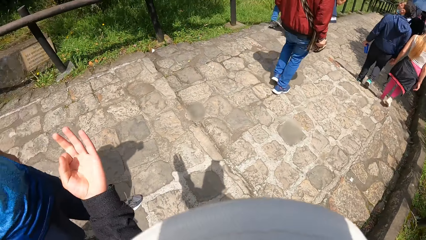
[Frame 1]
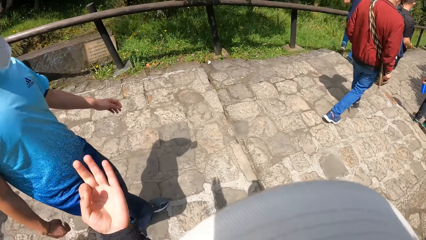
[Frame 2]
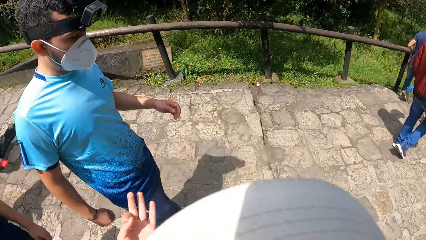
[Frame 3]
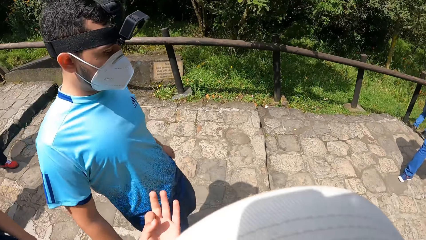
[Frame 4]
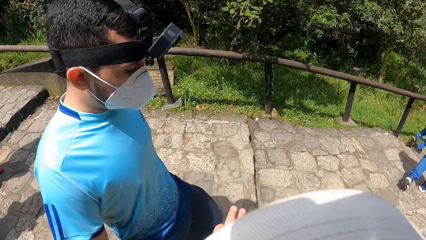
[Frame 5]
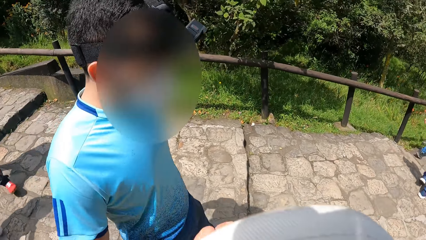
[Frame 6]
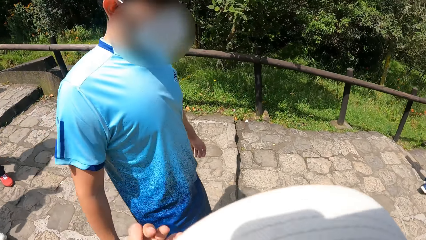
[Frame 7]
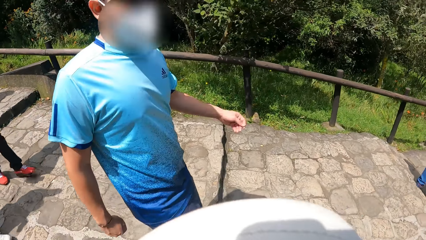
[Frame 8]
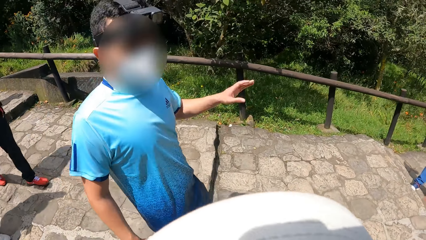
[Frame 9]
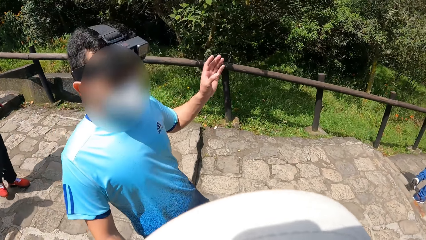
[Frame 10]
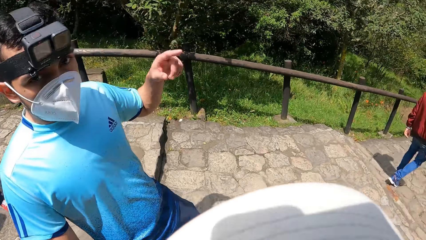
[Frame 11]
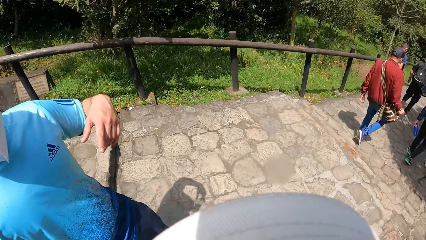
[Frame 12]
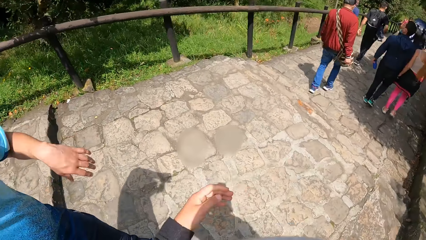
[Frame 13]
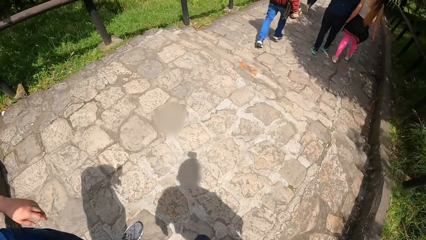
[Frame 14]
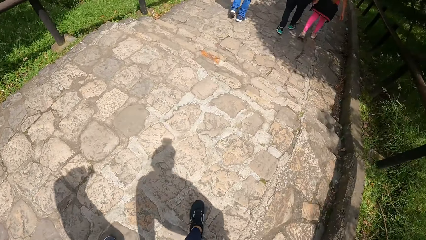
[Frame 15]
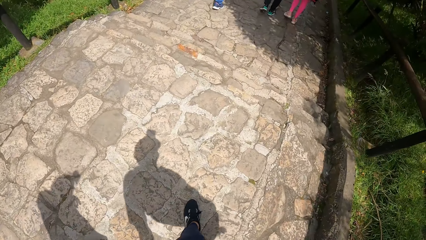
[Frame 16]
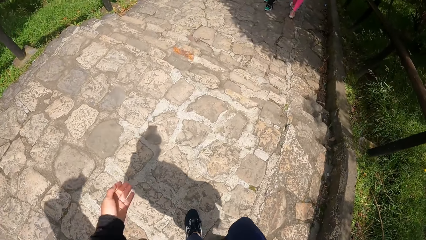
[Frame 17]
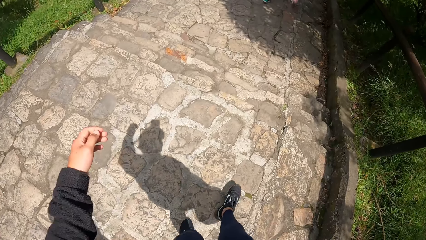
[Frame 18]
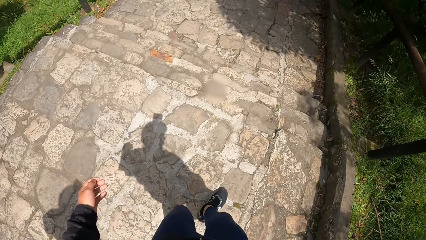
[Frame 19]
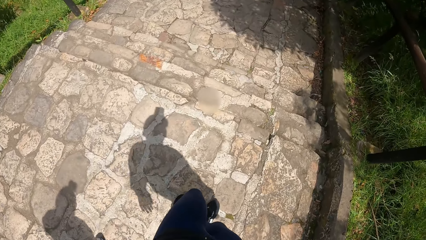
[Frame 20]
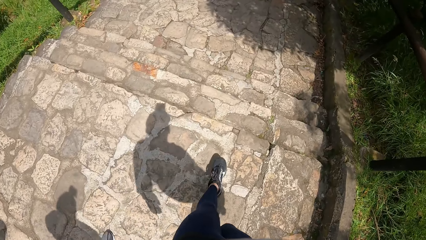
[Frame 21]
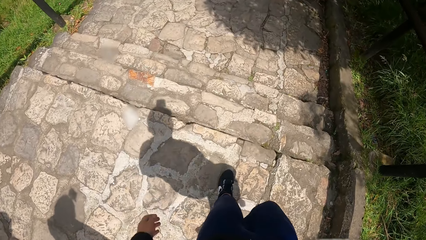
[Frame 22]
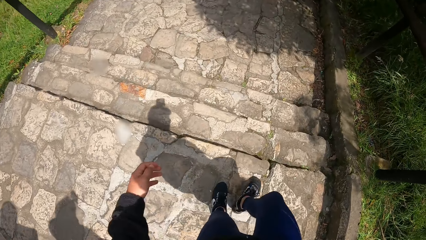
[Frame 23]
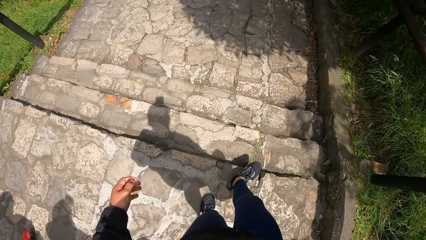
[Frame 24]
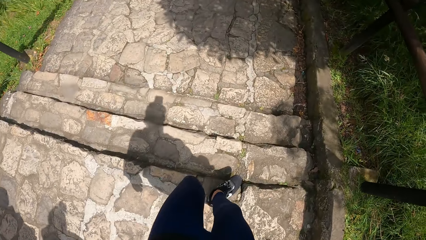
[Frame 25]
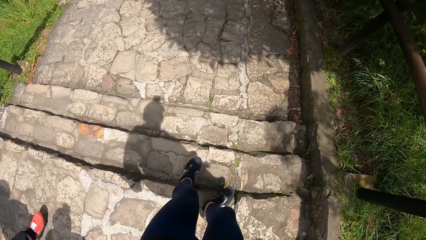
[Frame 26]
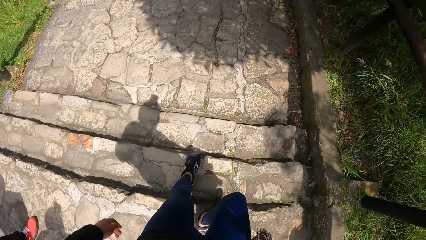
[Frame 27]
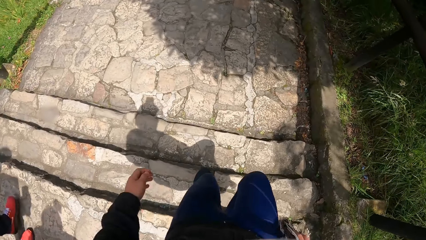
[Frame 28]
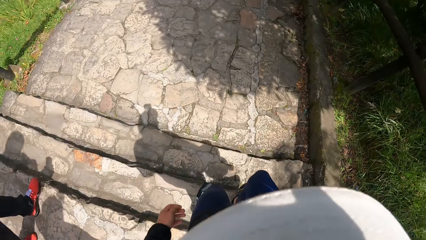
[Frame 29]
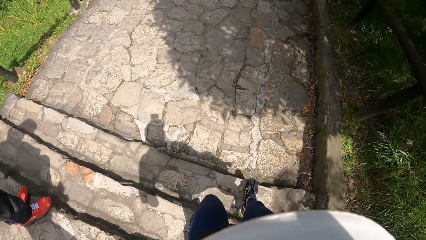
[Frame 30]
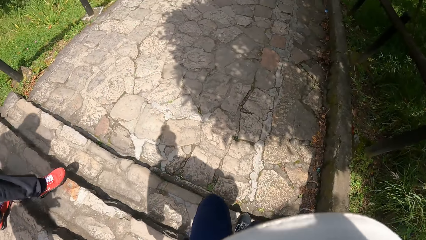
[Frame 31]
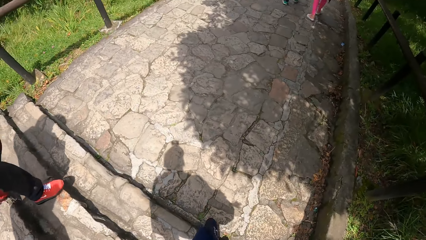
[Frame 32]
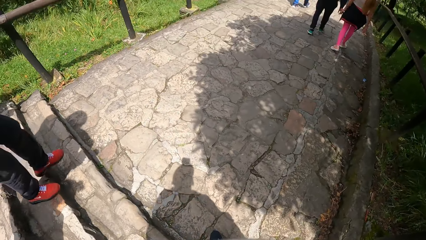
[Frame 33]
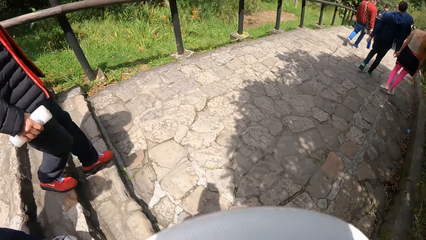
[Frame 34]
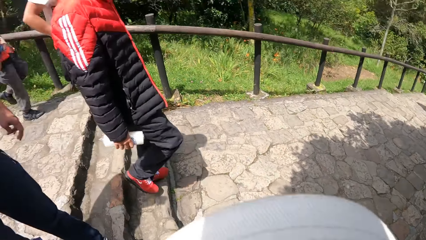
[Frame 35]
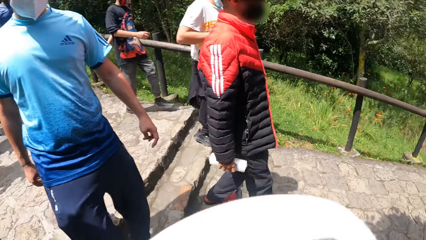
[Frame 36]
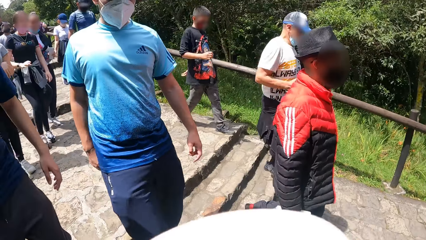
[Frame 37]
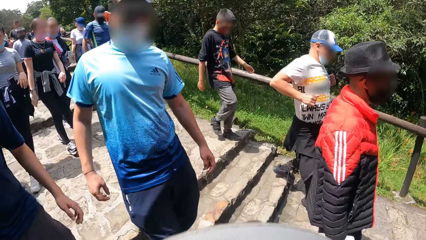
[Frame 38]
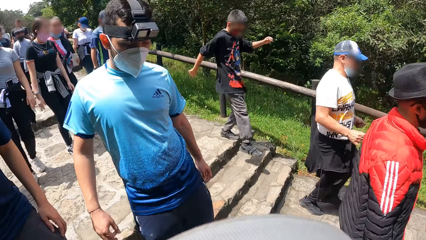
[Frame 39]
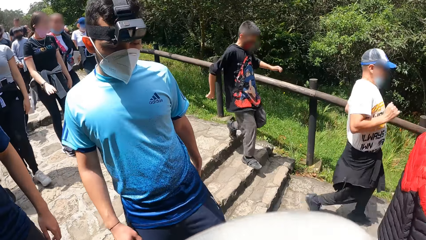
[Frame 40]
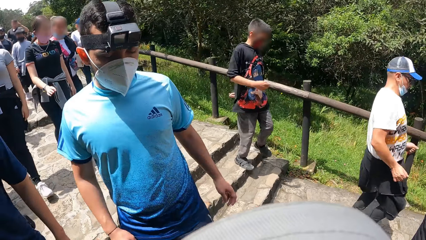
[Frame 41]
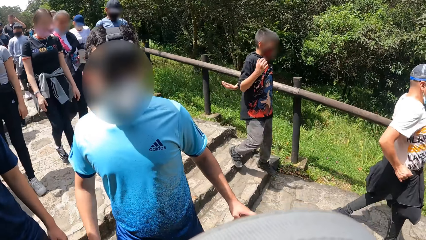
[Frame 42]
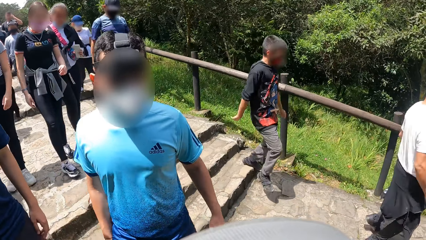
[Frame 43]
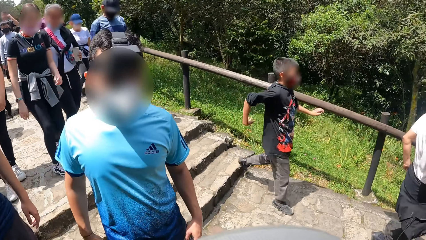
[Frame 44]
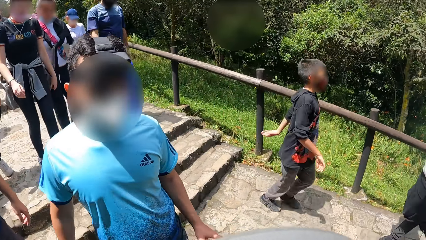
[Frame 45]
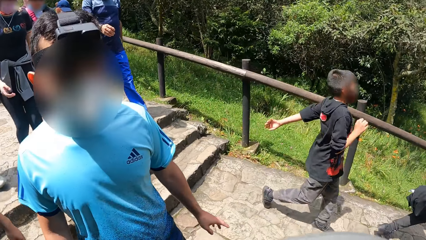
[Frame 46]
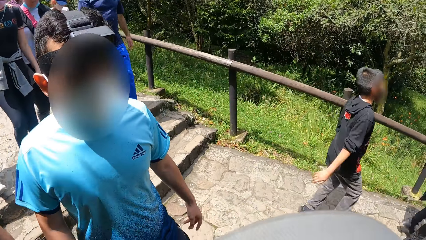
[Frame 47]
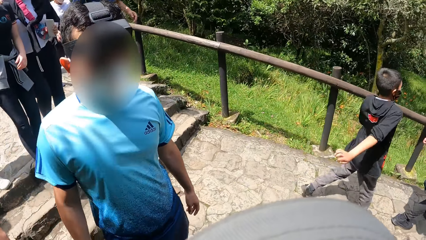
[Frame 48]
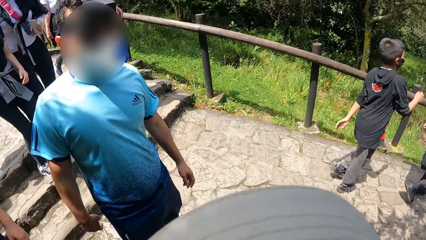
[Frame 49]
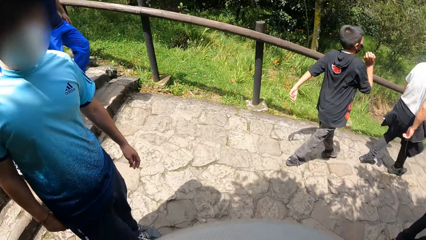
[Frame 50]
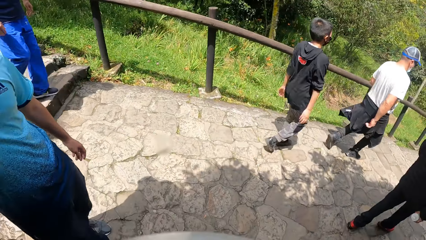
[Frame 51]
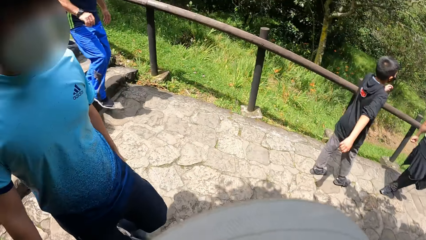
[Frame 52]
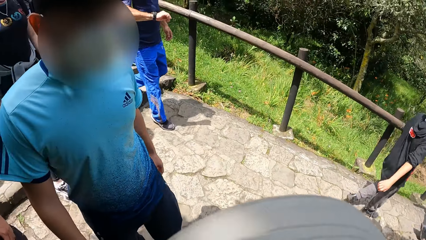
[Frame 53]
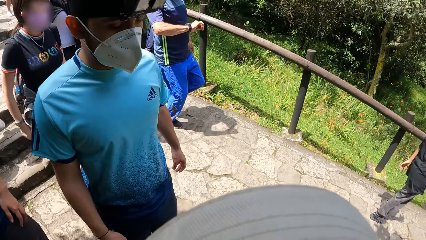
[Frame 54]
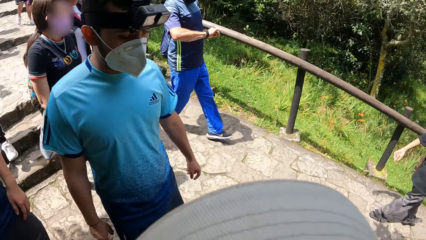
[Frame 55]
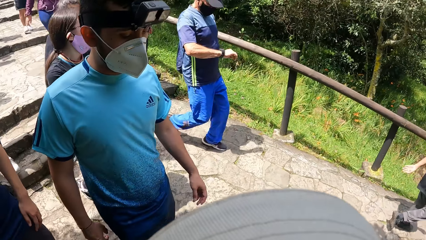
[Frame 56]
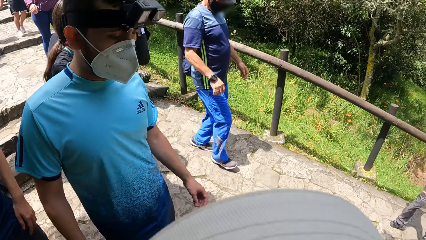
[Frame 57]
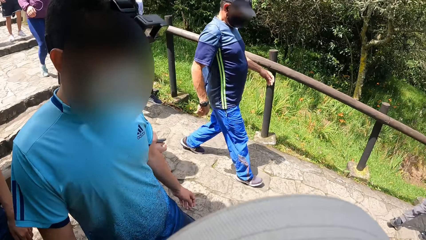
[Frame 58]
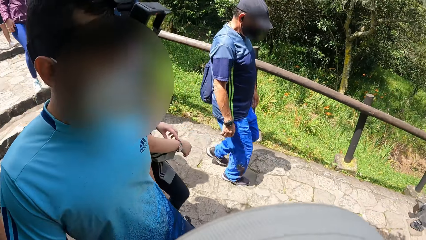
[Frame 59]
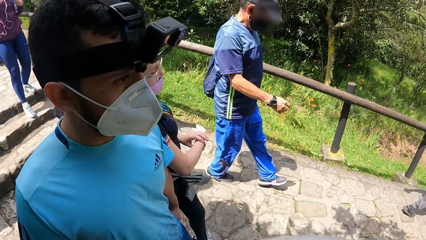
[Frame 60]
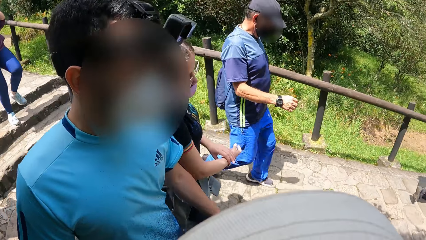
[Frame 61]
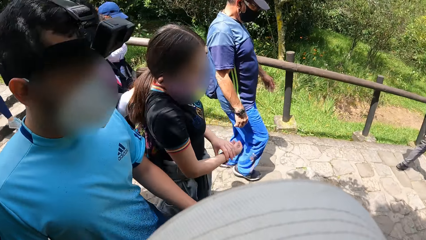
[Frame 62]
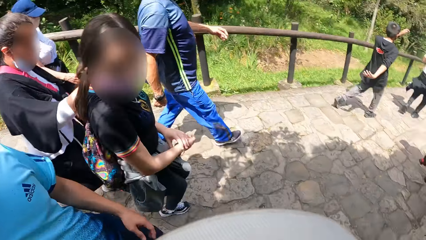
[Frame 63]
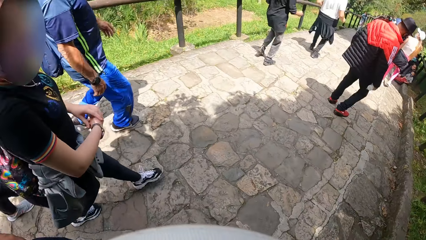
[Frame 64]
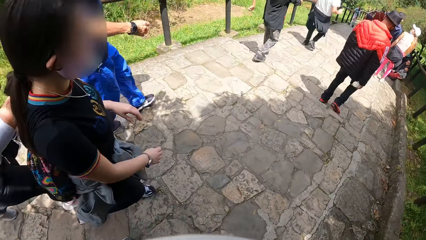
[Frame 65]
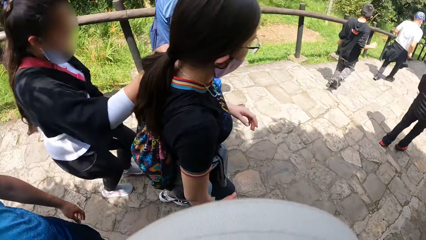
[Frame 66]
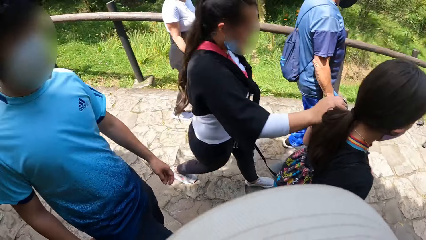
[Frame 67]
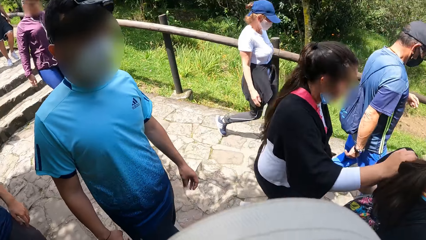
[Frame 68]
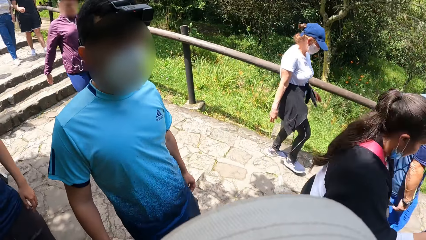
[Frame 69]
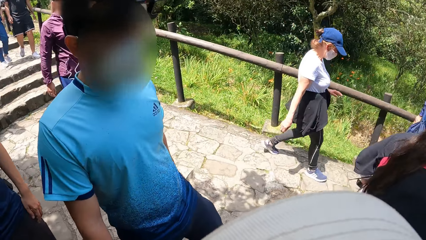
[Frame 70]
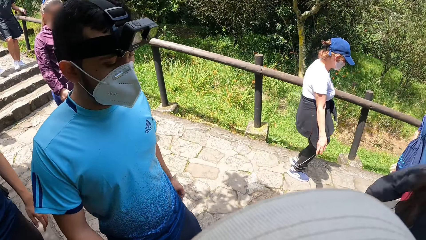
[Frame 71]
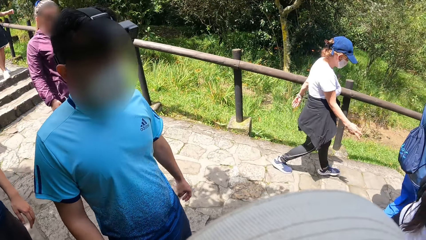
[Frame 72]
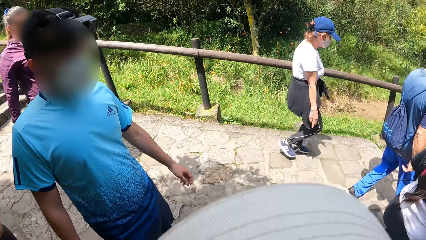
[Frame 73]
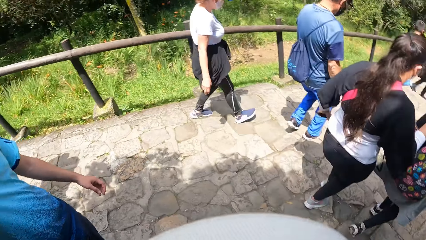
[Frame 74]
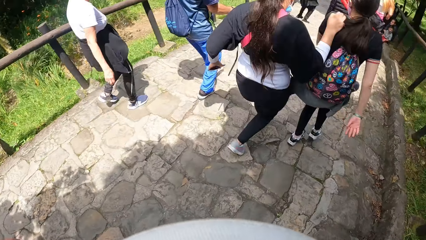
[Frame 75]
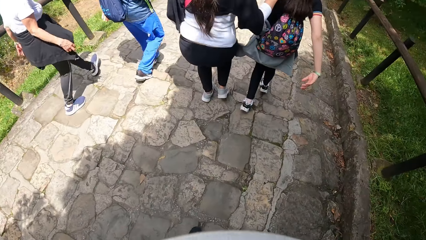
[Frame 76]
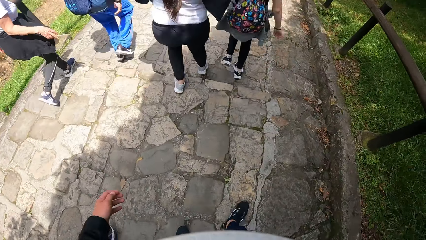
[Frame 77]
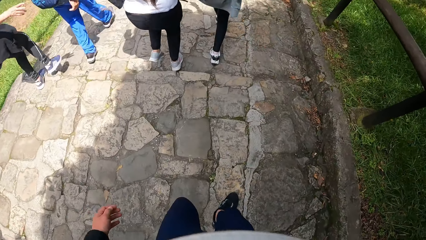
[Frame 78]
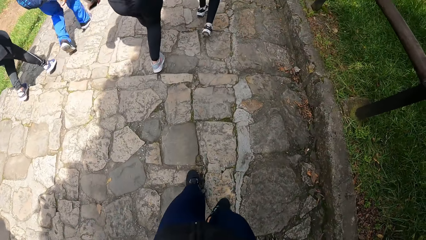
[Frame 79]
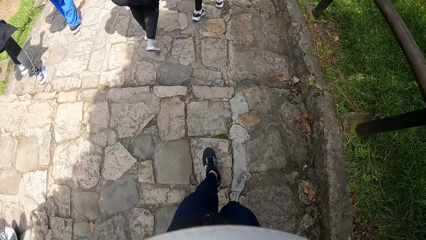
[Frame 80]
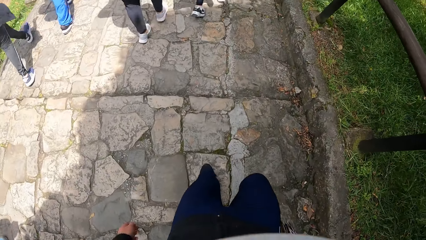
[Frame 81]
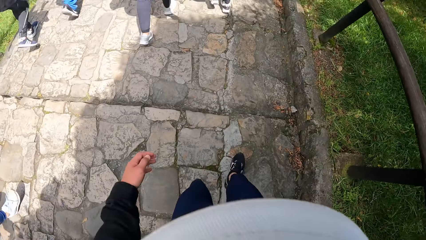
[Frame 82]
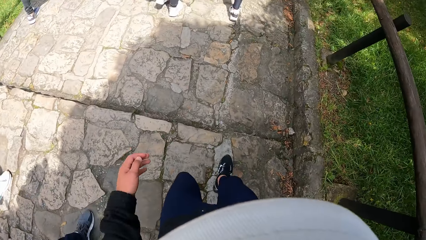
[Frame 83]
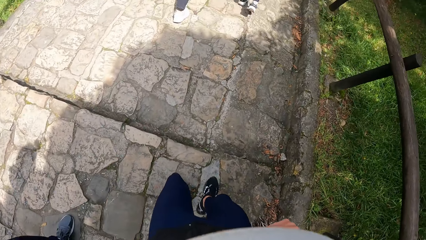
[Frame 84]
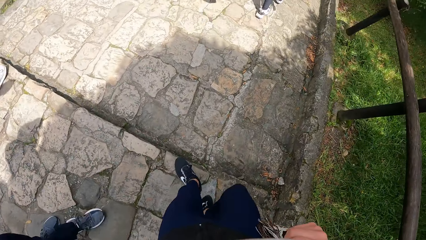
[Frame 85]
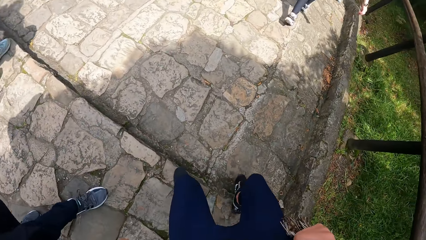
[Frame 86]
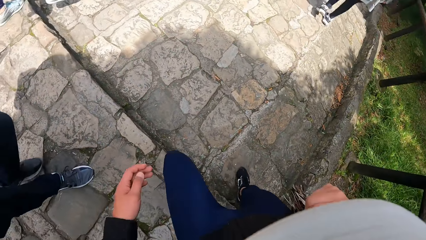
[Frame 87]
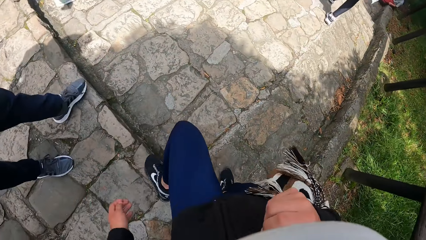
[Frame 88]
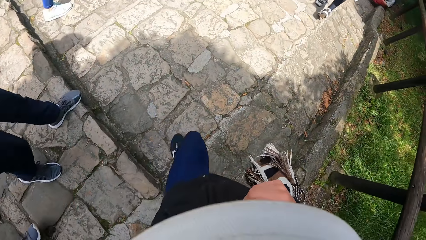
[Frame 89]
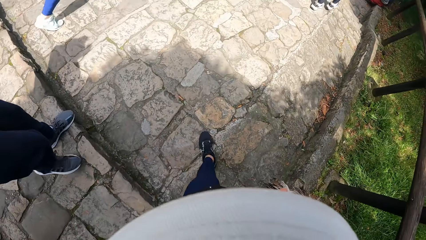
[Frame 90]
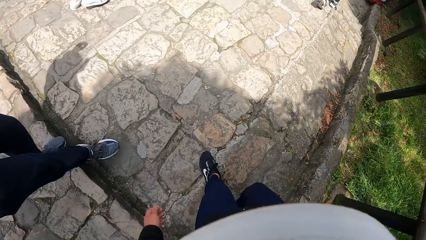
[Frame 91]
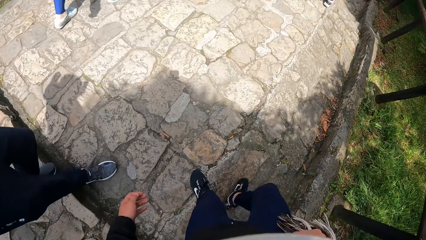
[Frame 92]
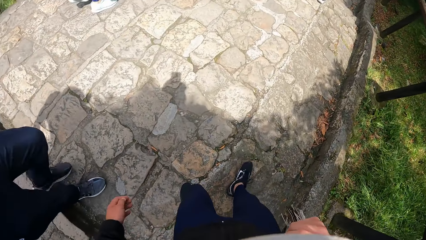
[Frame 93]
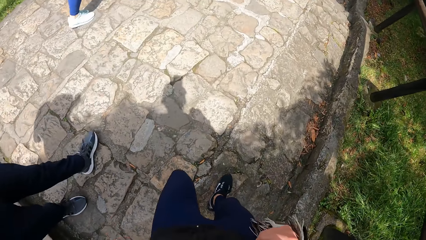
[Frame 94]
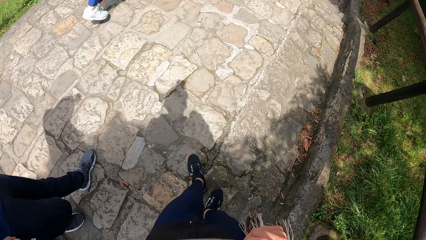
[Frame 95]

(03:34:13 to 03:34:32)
The man makes a gesture with his left hand. The camera wearer turns his head.
